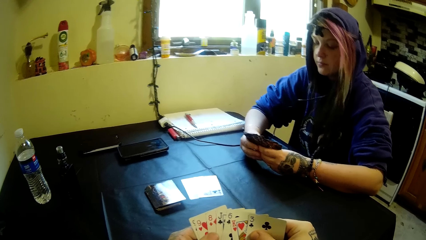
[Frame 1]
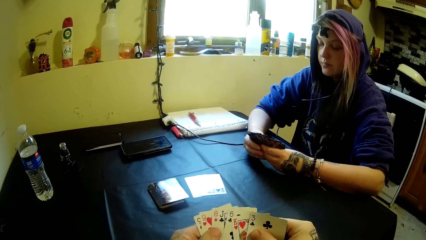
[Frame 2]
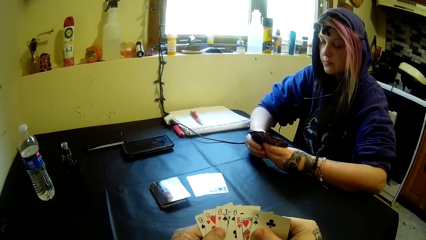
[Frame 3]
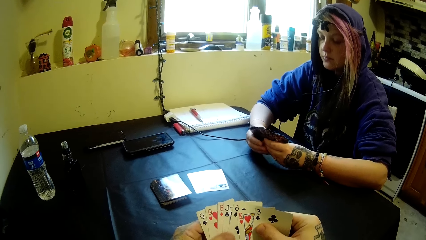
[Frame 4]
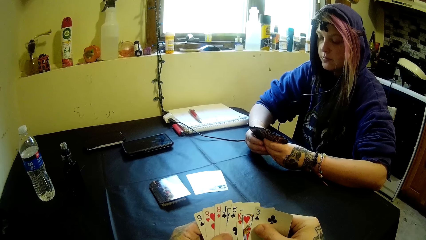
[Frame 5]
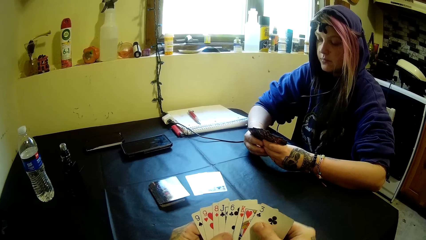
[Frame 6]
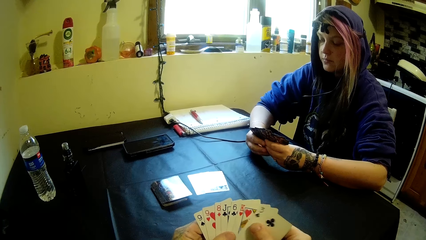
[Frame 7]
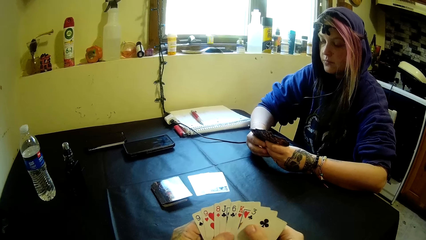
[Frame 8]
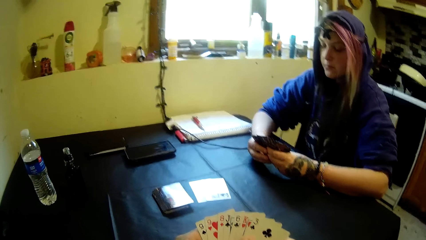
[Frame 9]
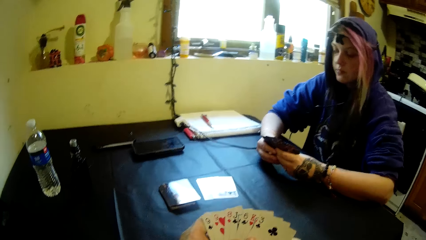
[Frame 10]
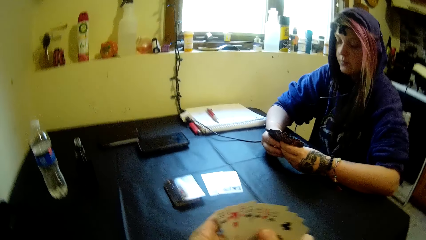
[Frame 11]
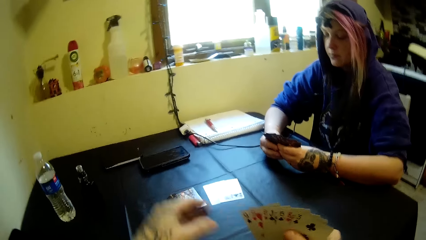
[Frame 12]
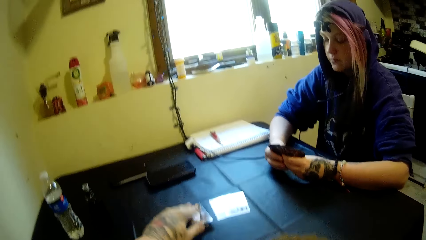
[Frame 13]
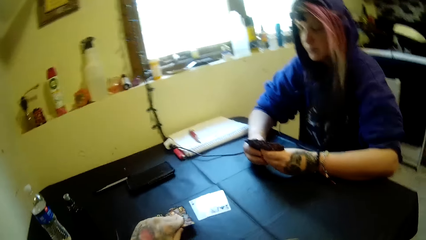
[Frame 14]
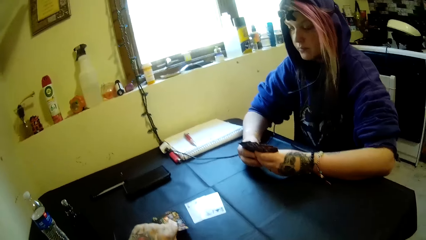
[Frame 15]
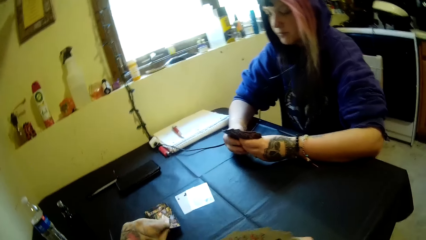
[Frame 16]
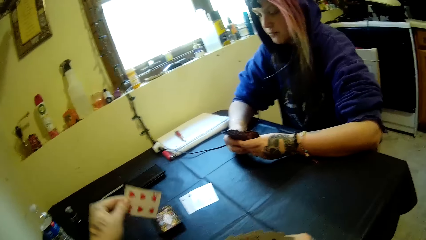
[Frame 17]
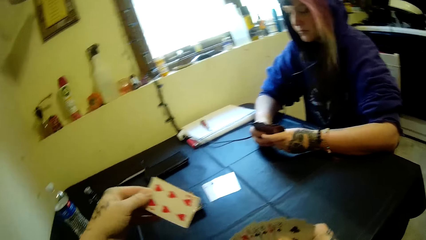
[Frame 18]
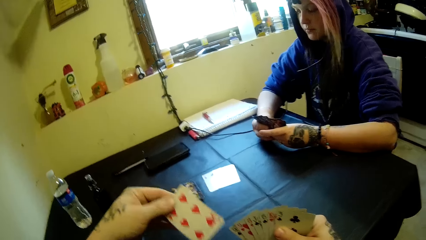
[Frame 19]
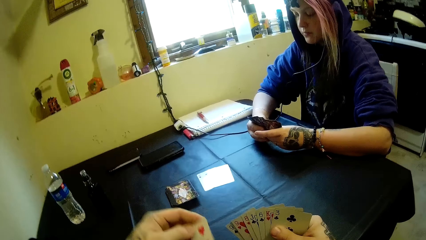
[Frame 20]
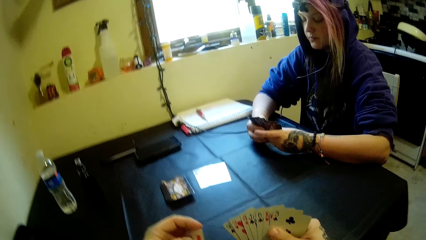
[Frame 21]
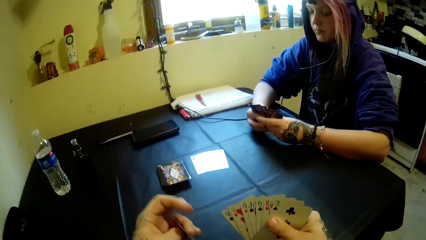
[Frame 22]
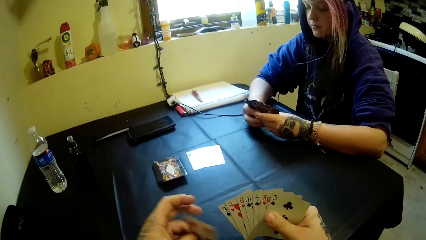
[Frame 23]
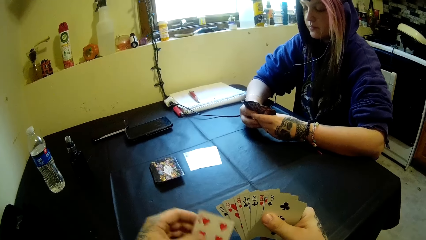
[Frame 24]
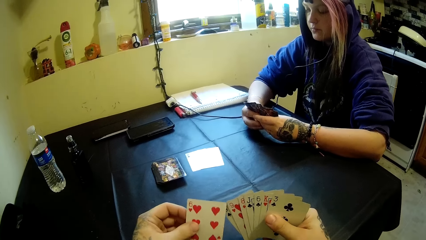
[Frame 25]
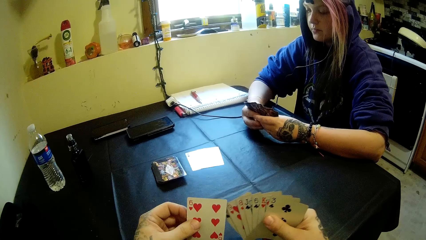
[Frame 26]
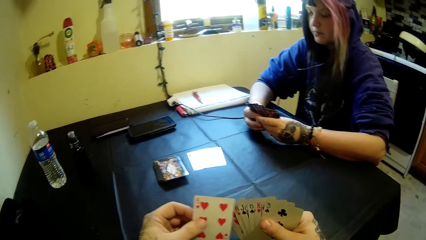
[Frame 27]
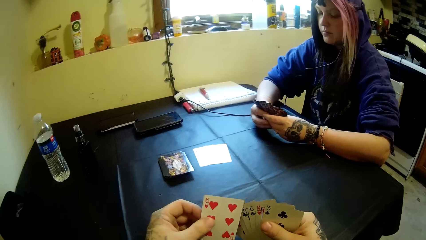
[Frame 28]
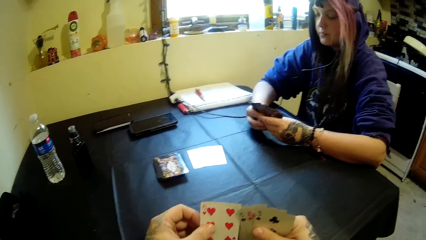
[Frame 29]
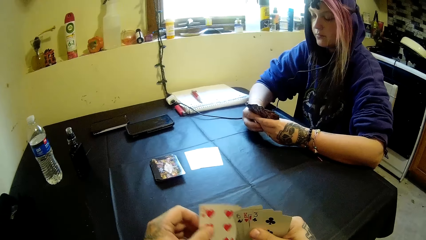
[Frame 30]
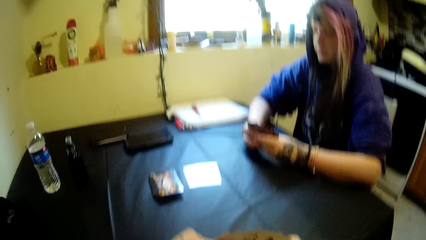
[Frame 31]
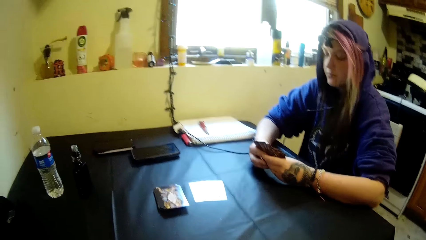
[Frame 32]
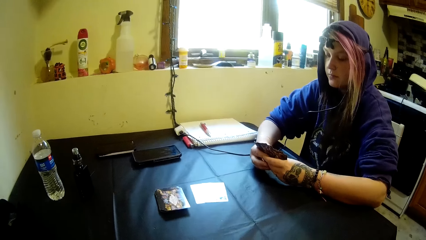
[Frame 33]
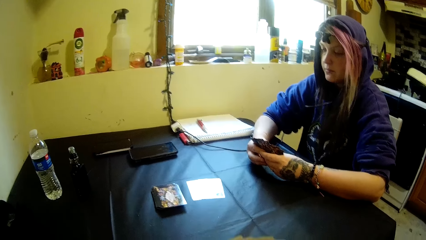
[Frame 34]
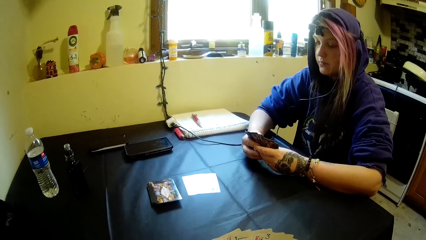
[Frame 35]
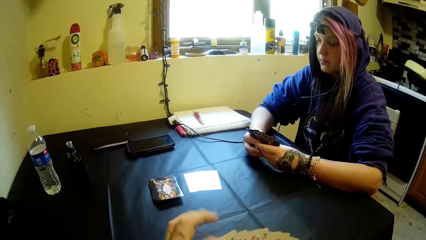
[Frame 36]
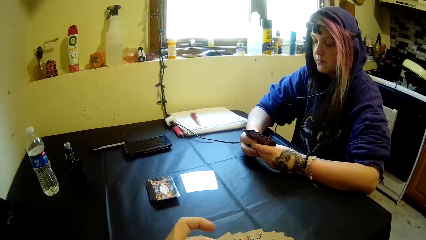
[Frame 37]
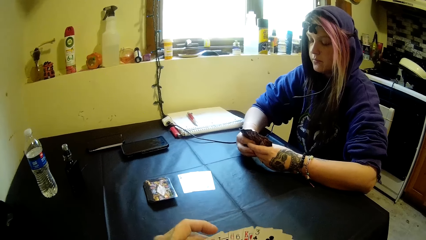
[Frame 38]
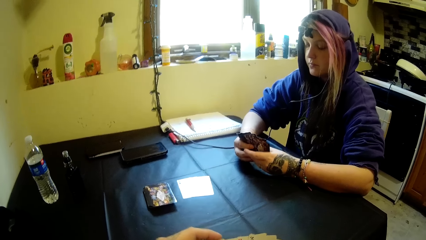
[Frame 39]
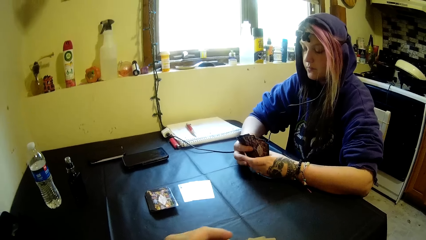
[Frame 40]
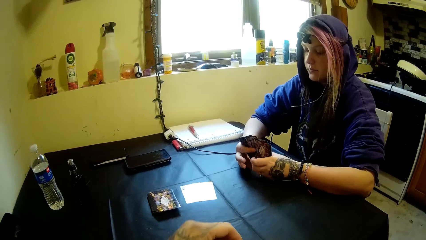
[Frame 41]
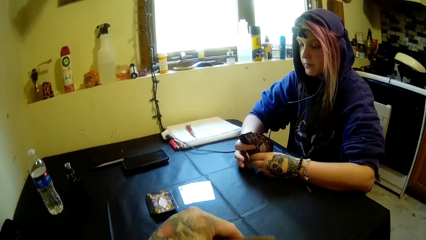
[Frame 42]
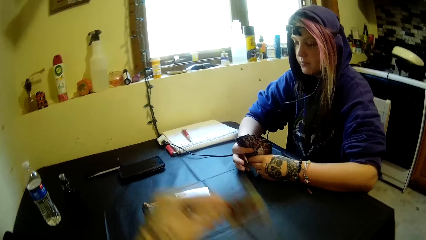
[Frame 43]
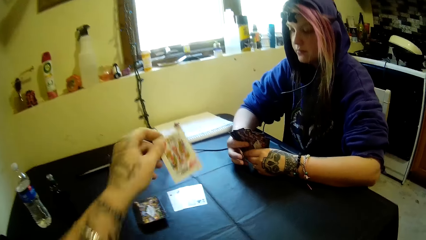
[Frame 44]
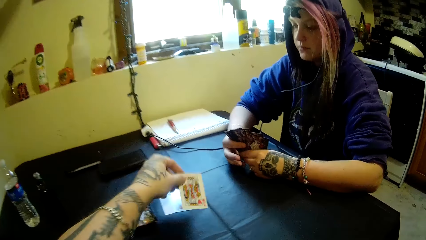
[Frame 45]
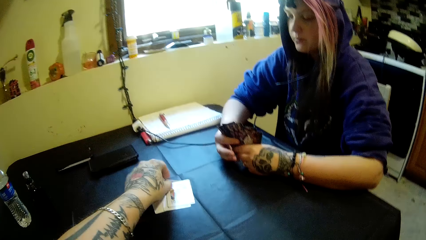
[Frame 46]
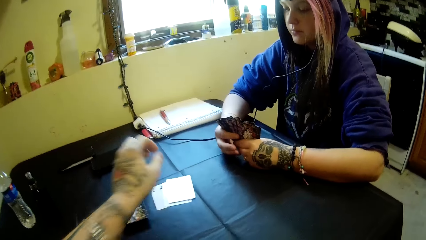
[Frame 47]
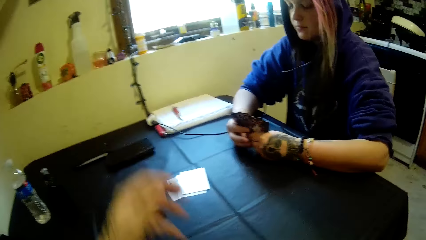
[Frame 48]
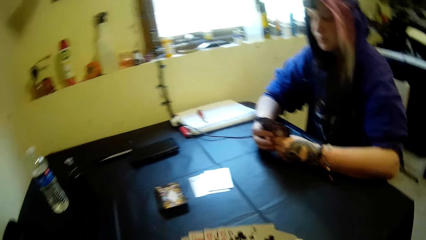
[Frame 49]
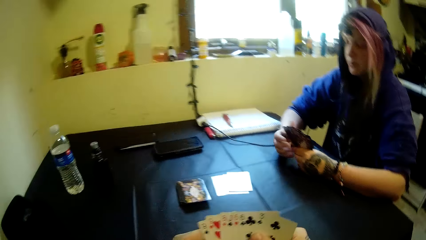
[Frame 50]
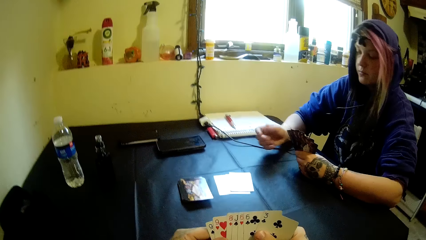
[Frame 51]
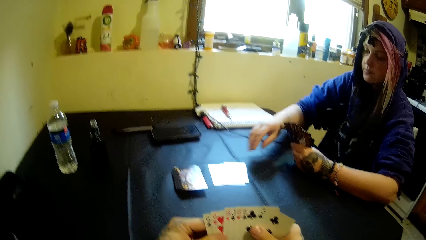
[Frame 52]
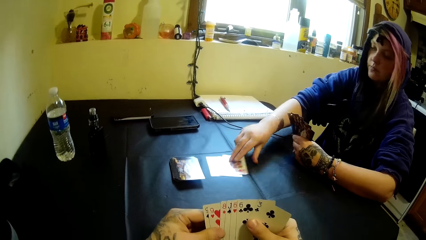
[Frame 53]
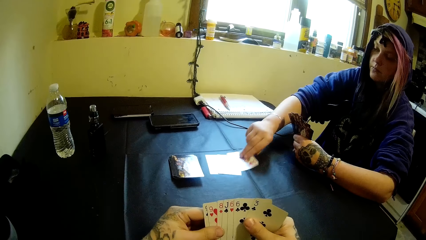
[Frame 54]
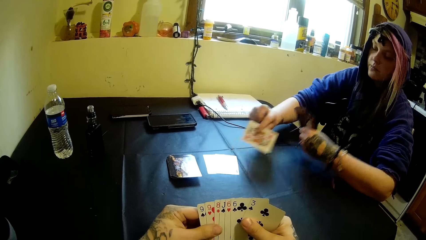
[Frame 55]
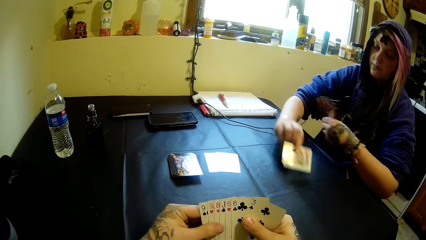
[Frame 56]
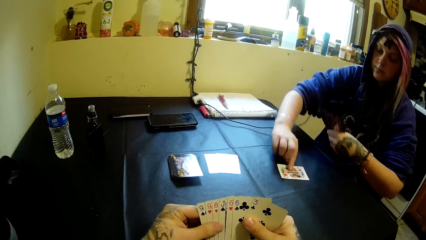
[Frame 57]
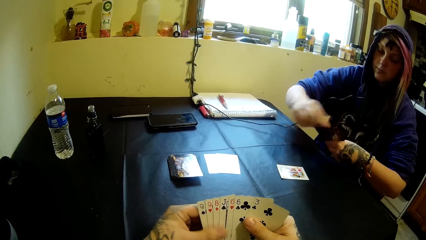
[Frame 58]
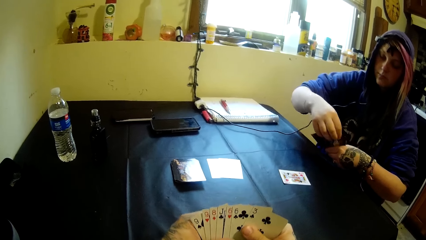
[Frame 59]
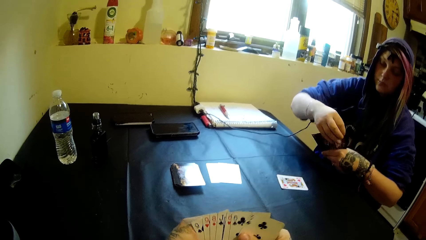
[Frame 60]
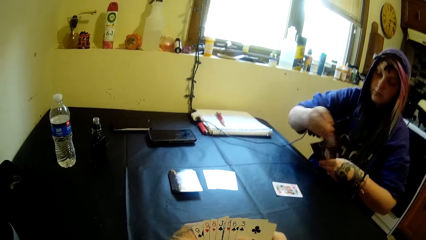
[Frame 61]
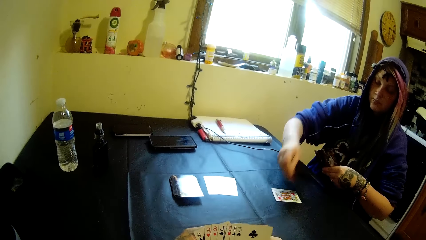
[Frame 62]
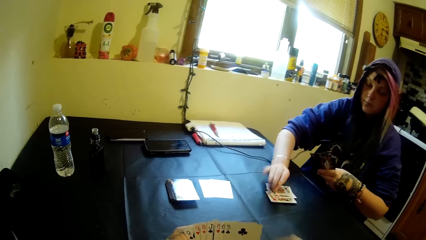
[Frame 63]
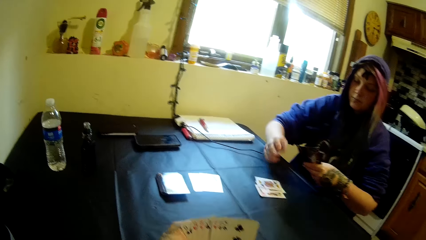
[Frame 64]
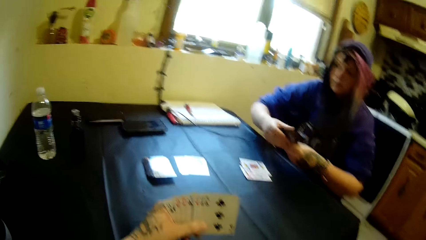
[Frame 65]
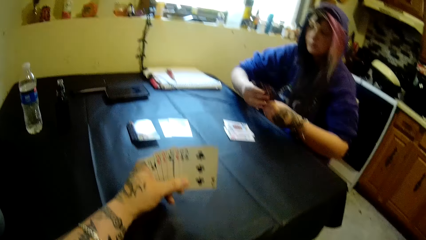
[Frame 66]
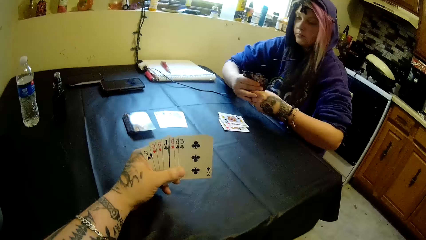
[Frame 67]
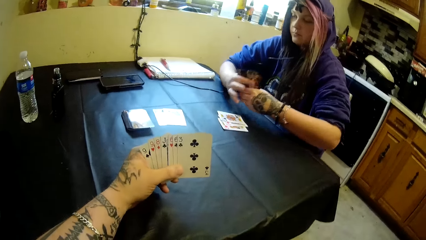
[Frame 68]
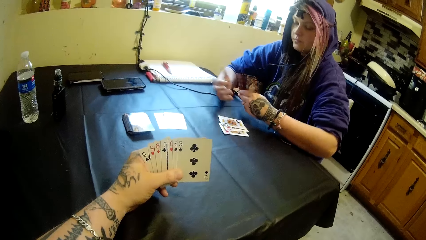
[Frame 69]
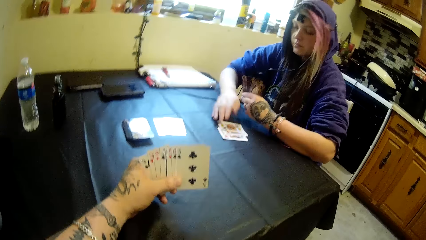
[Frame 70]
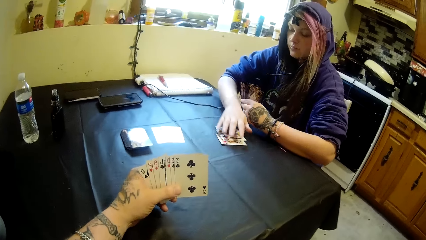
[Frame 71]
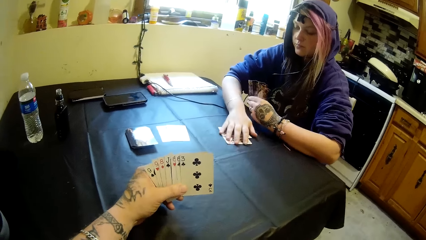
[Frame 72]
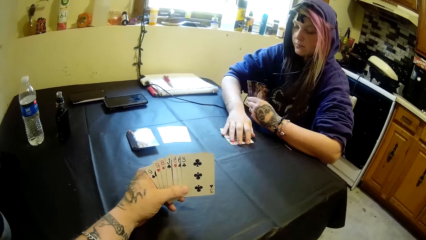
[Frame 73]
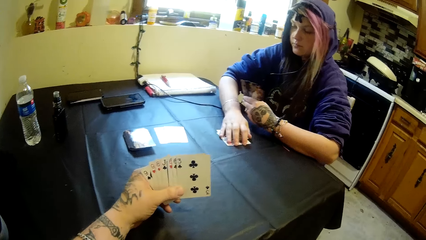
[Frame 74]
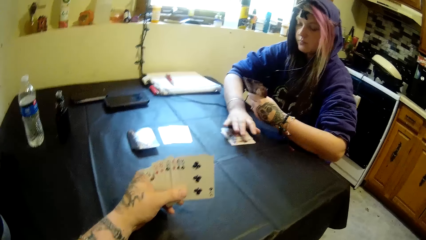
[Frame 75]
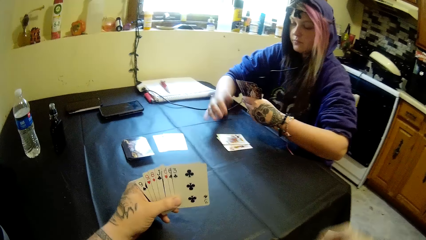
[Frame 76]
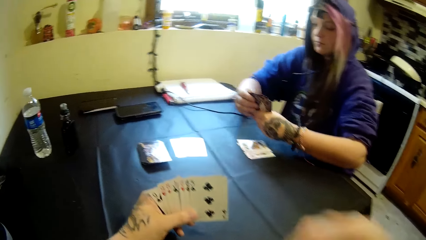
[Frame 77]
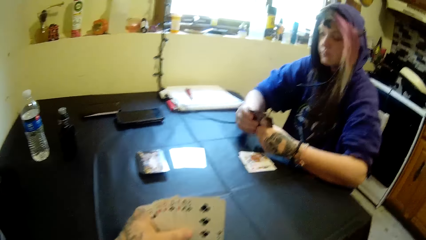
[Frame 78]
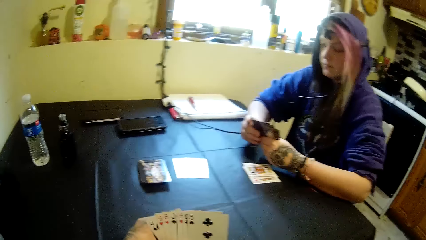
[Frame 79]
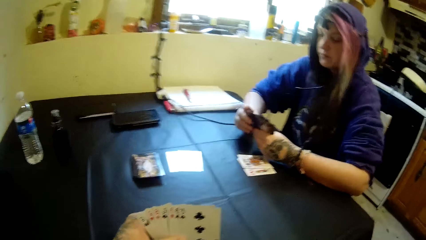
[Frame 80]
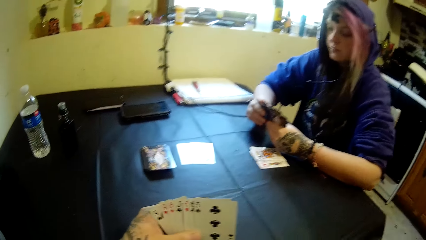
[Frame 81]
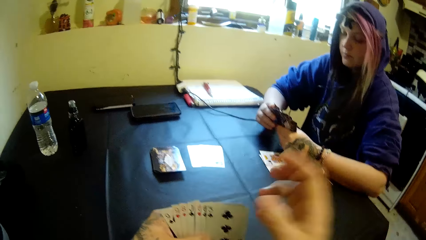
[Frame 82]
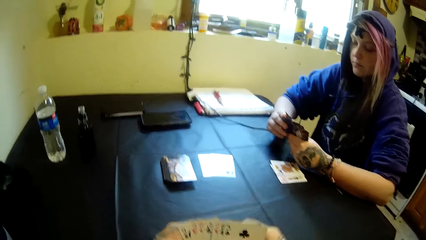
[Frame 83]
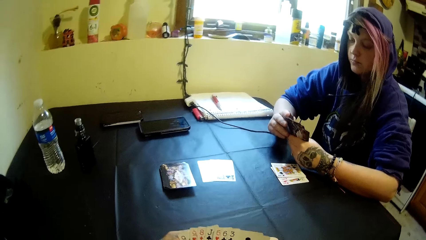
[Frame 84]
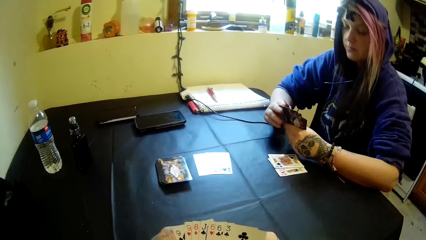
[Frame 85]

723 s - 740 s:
The camera wearer picks a card from the stack of cards. They drop the card on the table. A woman picks the card from the table. The woman drops the card on the table.
